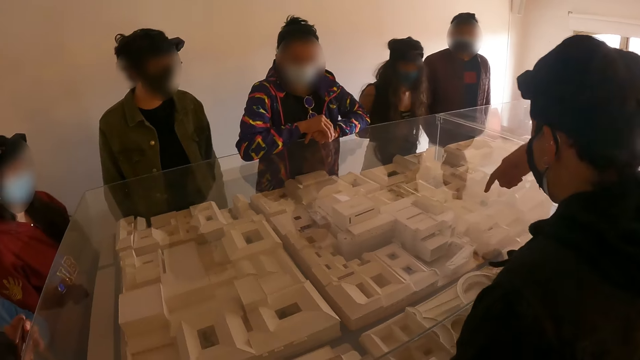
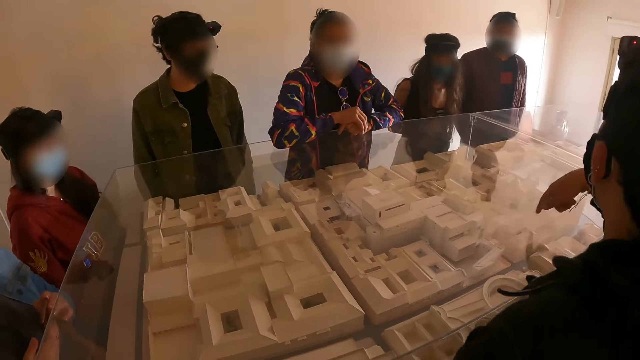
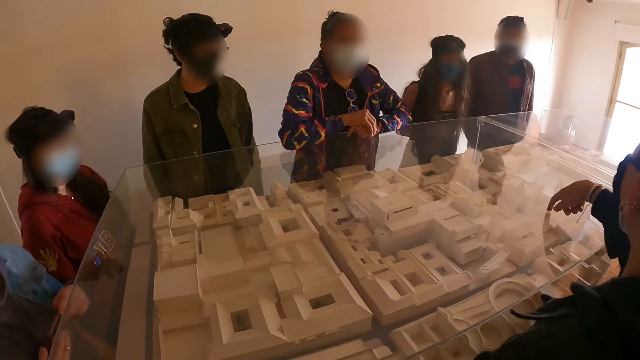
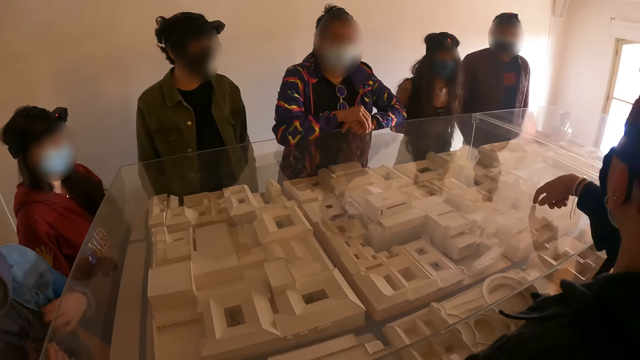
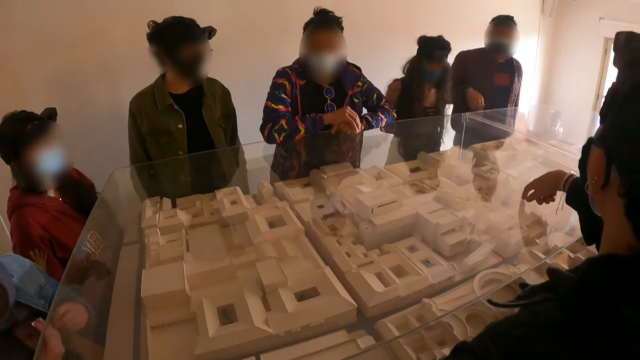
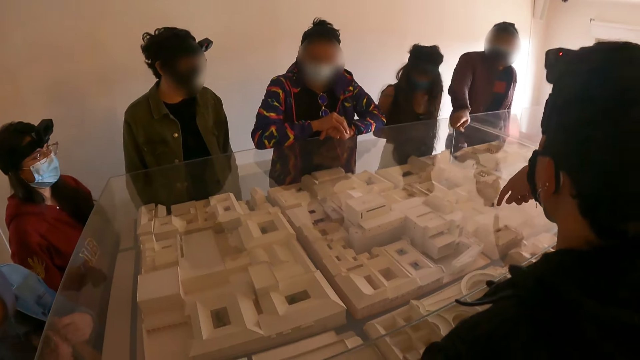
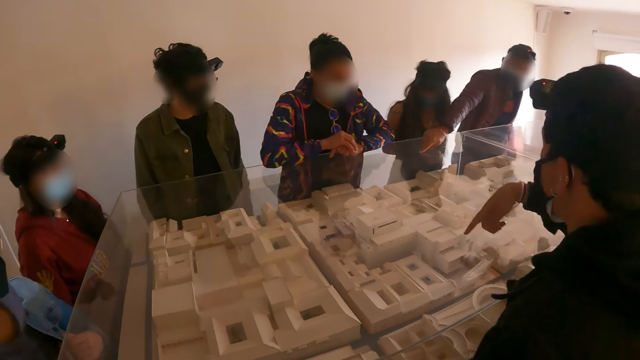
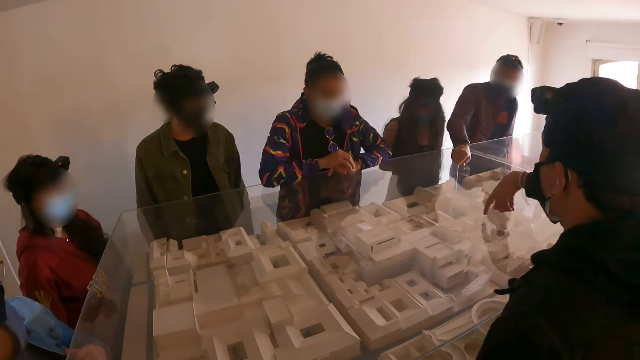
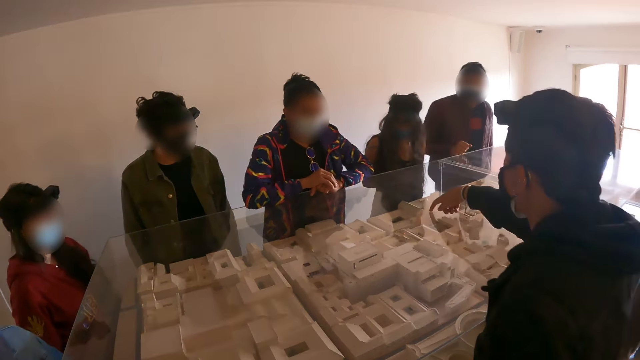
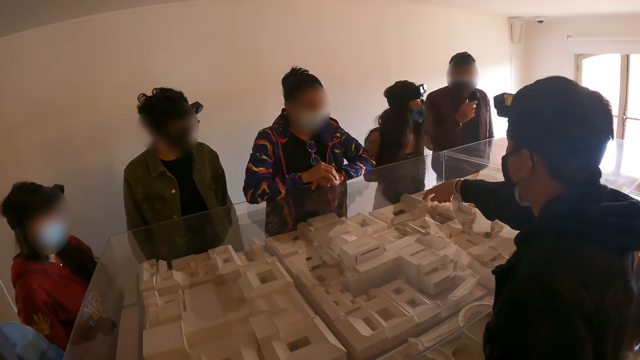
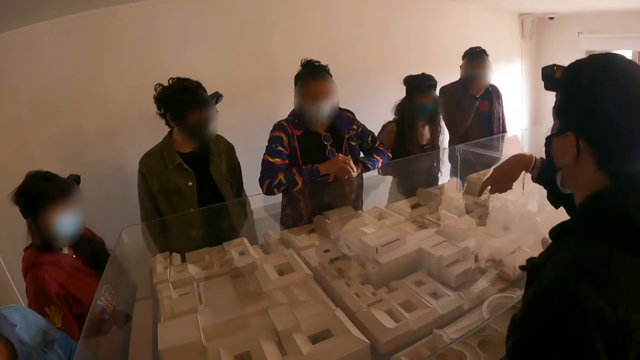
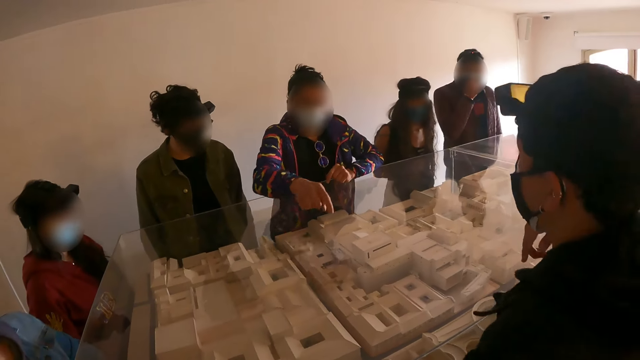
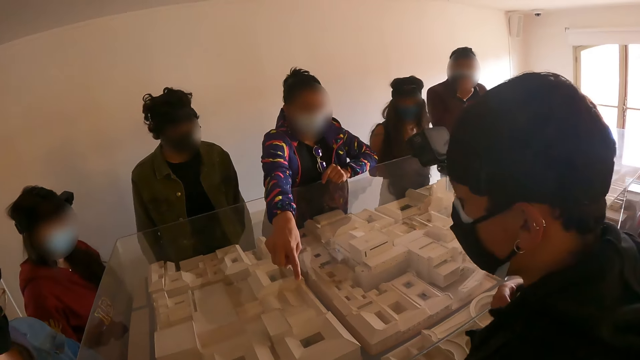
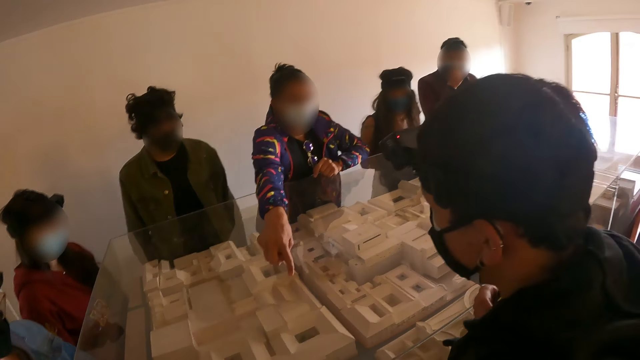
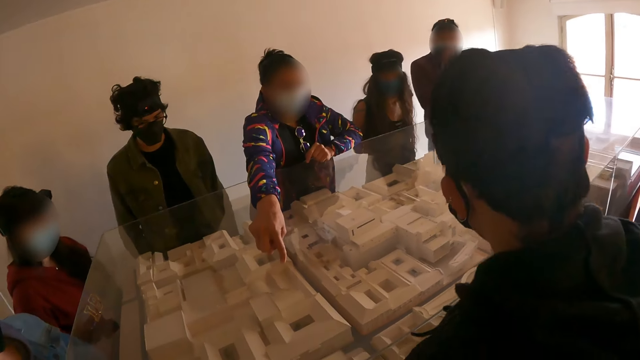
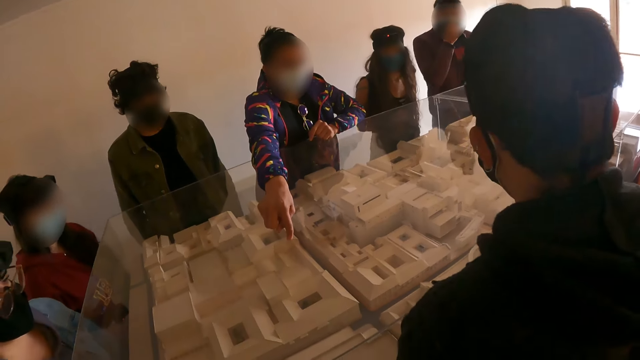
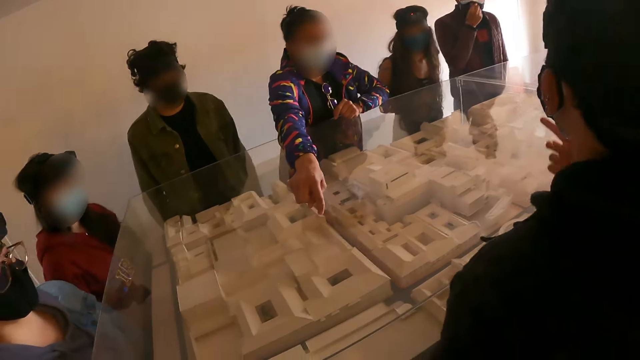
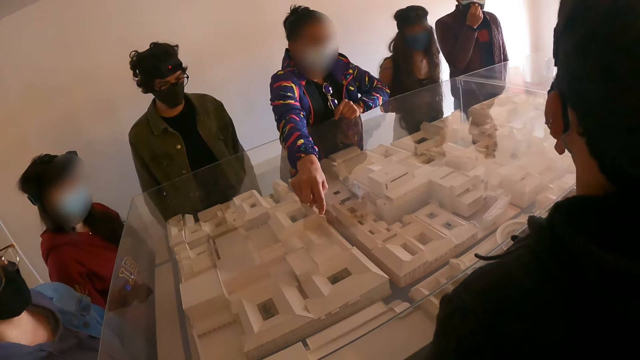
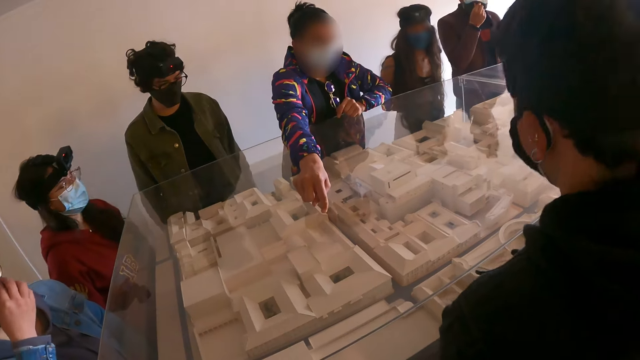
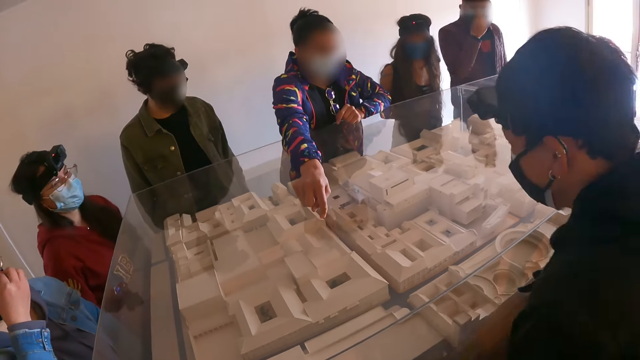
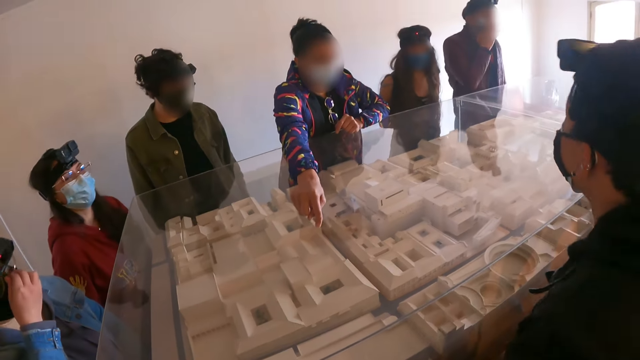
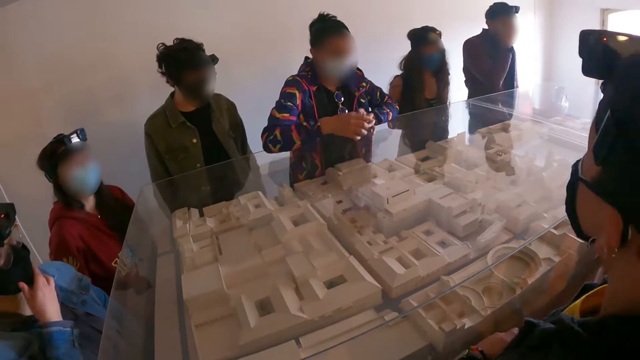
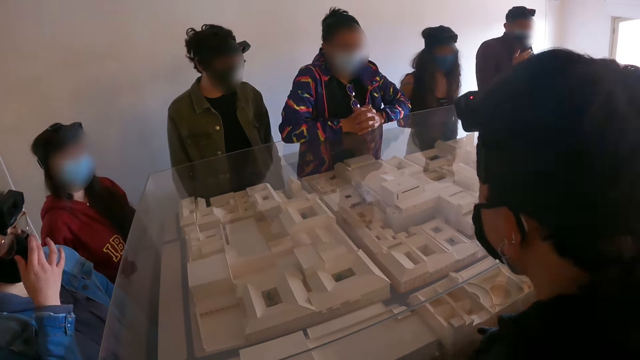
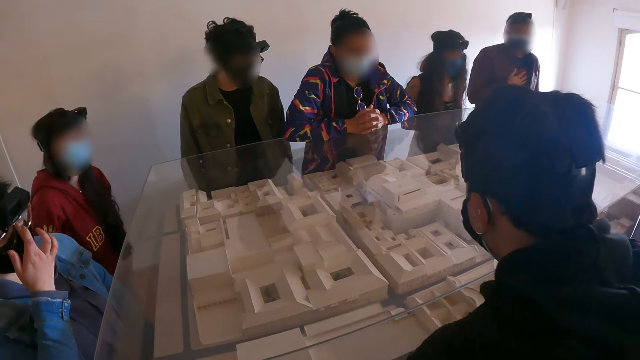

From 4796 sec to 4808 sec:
A man does a hand gesture. Another man does a hand gesture. A woman does a hand gesture. The woman points on the house plan.

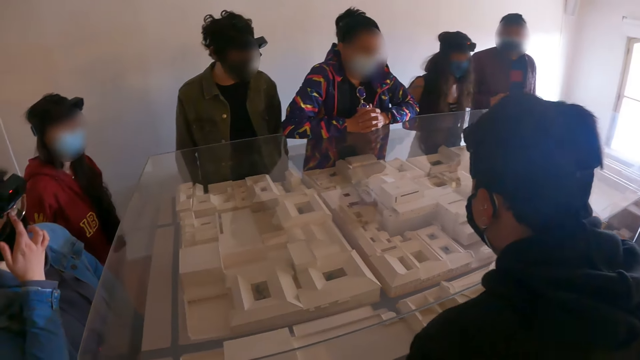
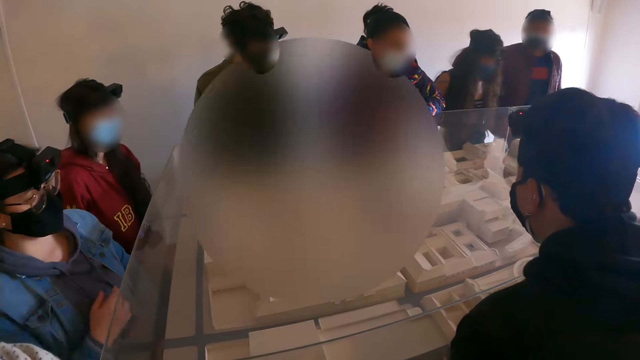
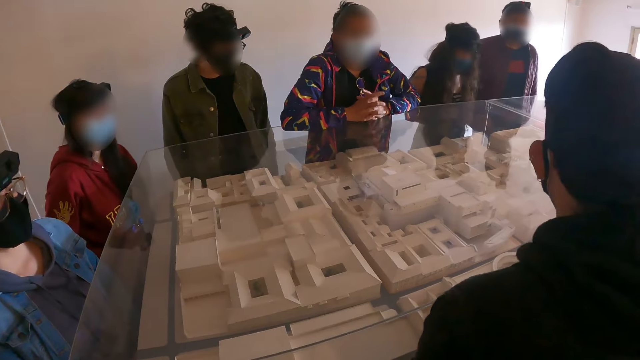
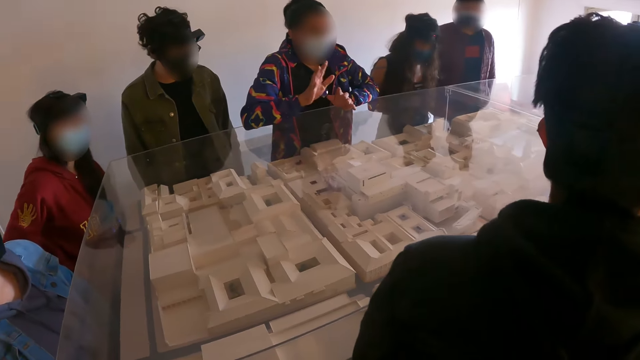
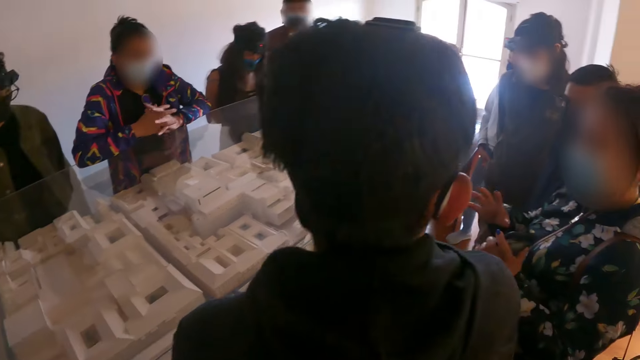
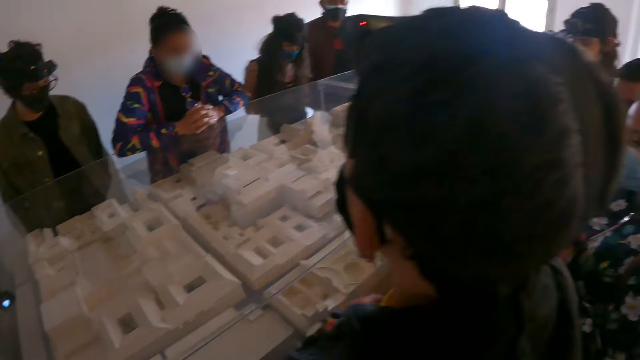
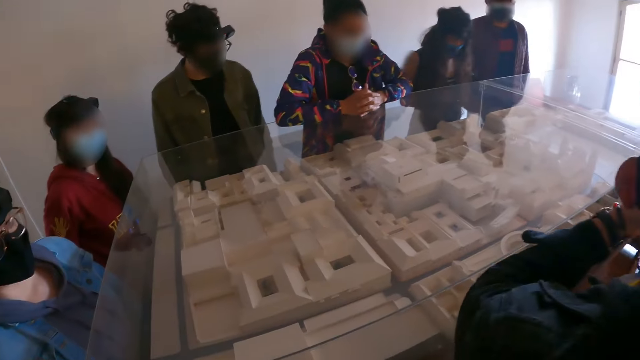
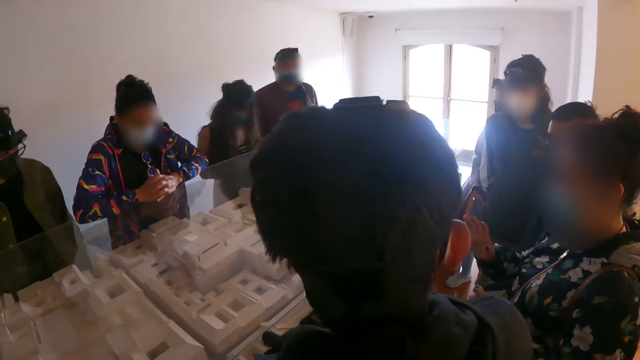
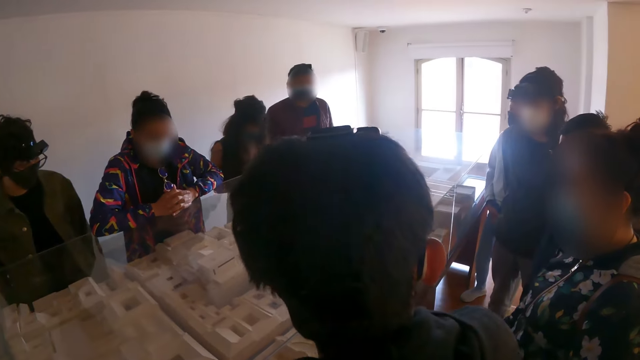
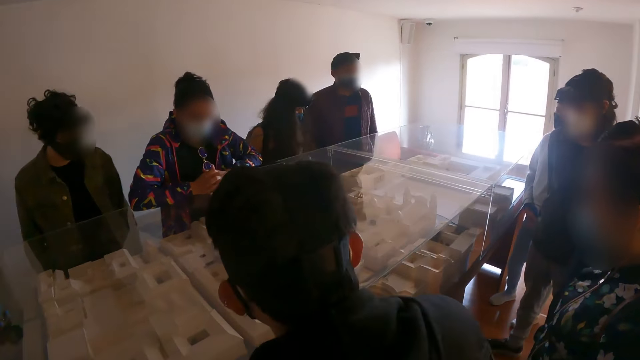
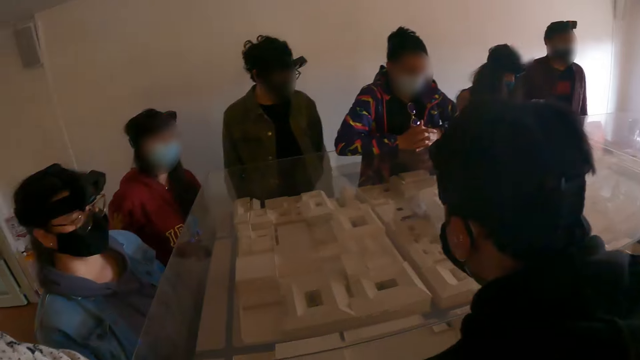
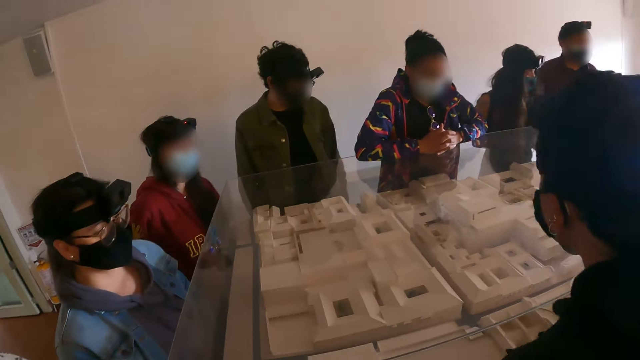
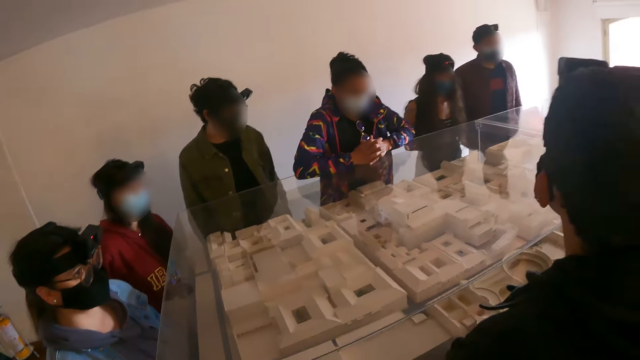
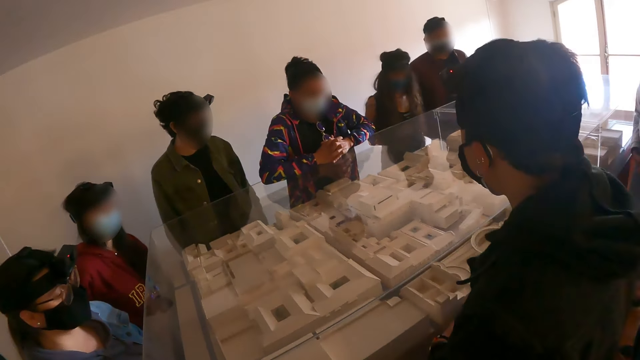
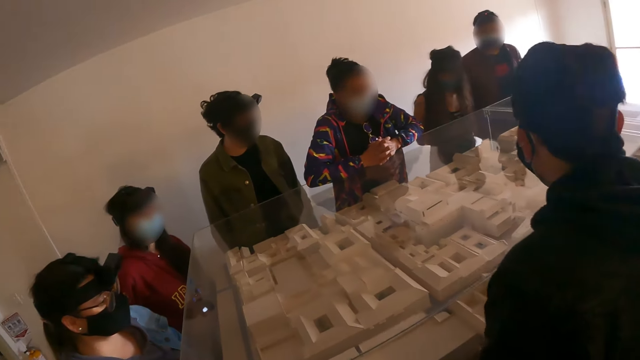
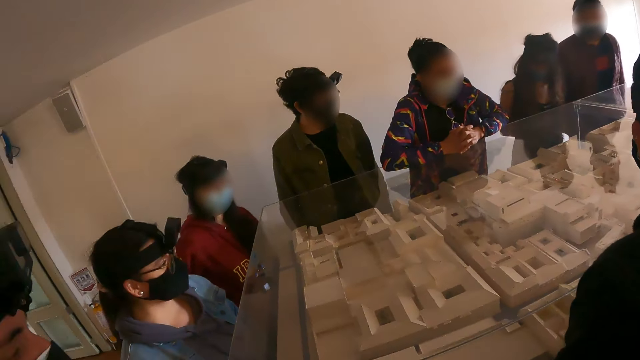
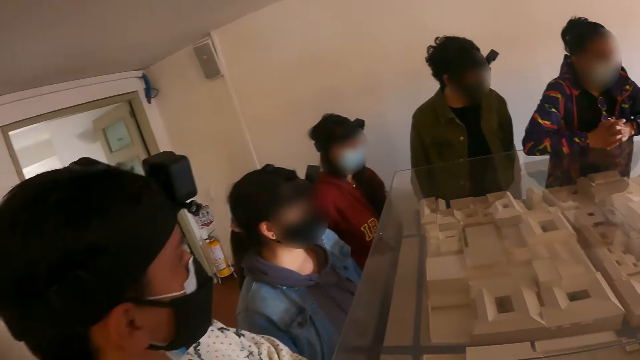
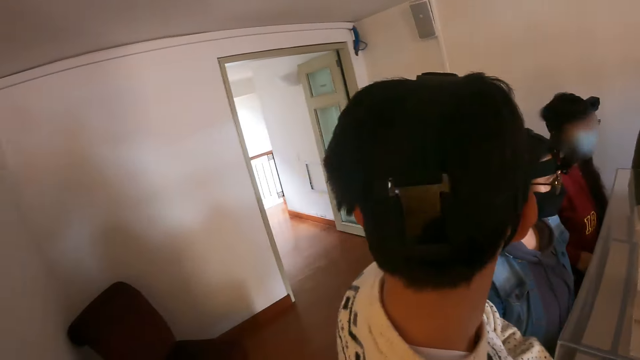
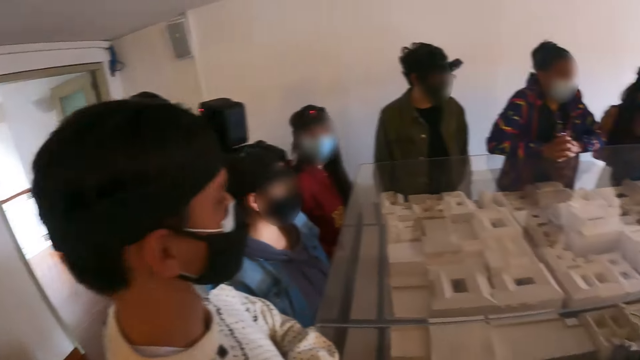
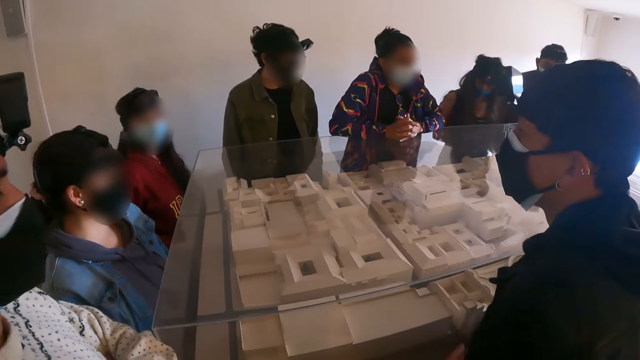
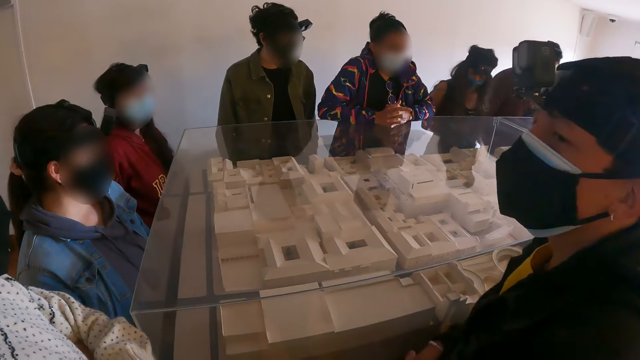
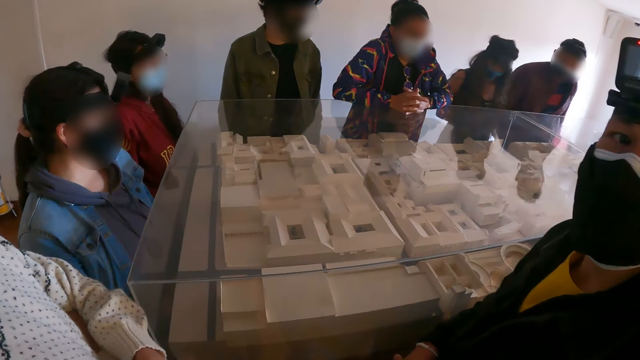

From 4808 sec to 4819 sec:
The camera wearer looks around the house.
